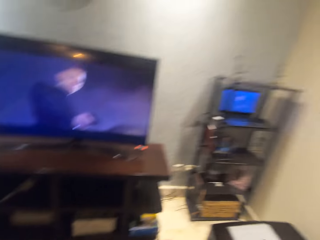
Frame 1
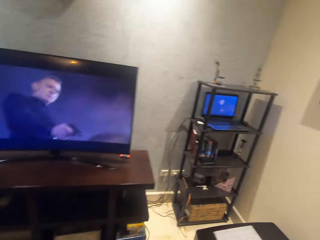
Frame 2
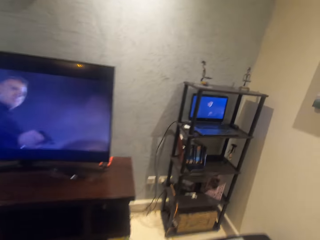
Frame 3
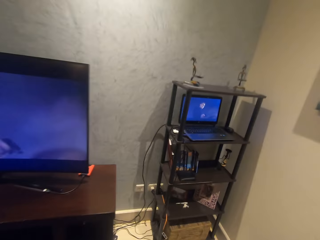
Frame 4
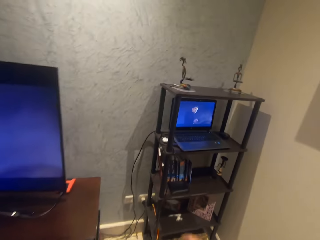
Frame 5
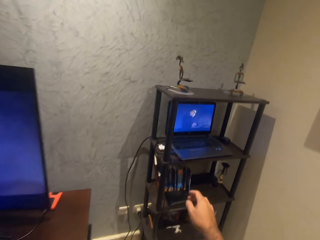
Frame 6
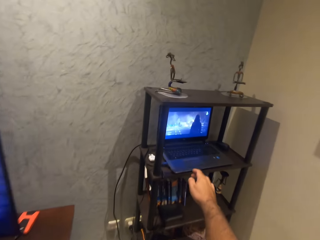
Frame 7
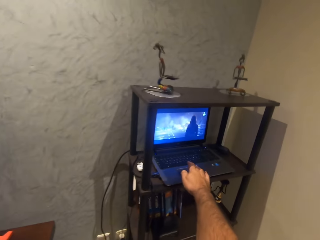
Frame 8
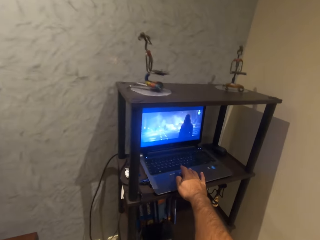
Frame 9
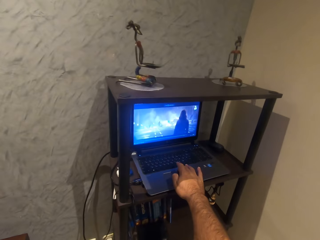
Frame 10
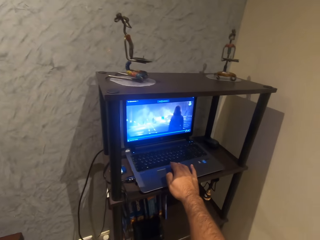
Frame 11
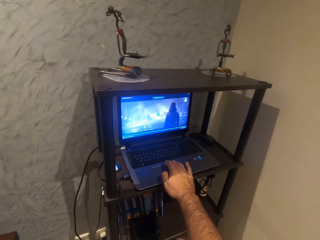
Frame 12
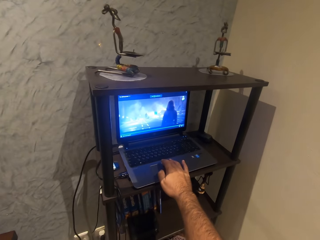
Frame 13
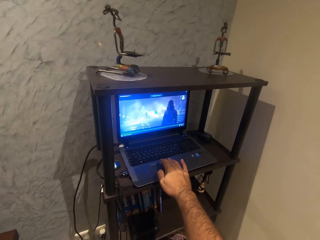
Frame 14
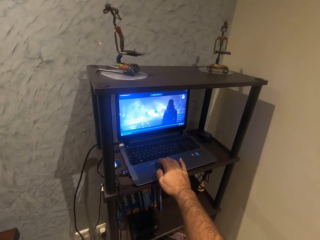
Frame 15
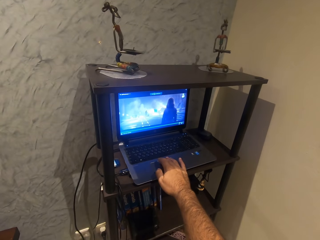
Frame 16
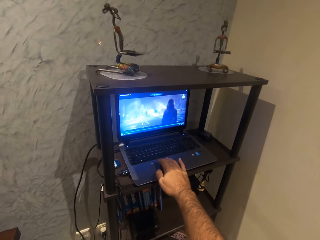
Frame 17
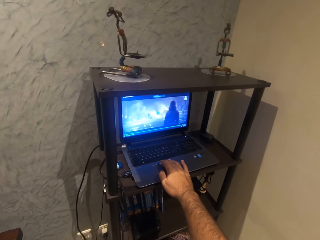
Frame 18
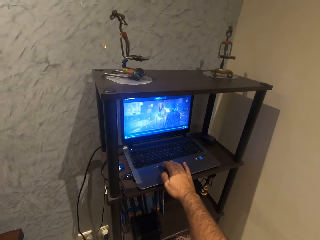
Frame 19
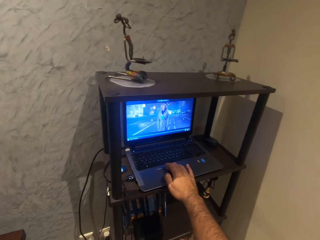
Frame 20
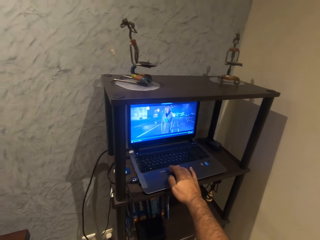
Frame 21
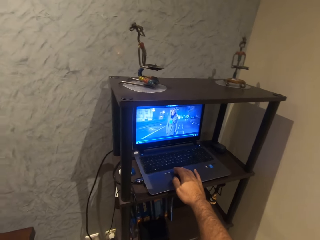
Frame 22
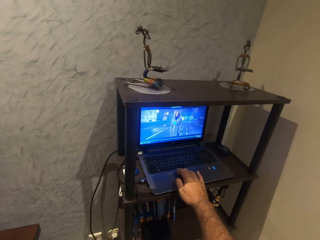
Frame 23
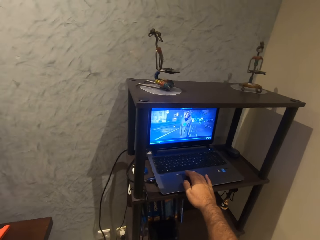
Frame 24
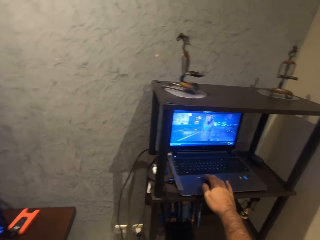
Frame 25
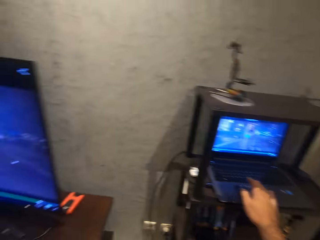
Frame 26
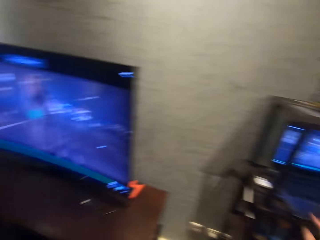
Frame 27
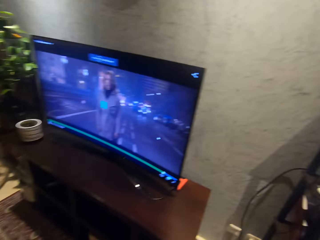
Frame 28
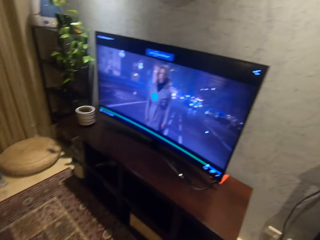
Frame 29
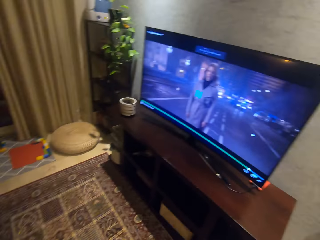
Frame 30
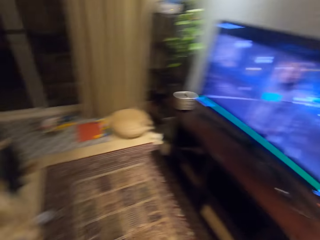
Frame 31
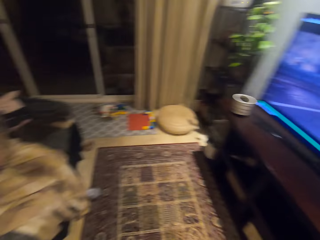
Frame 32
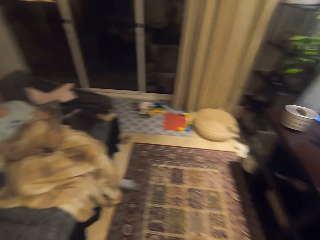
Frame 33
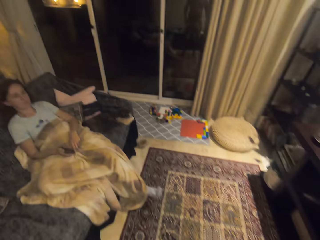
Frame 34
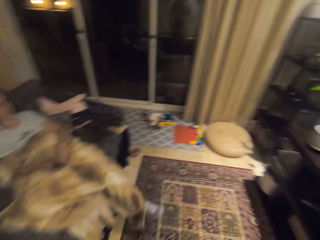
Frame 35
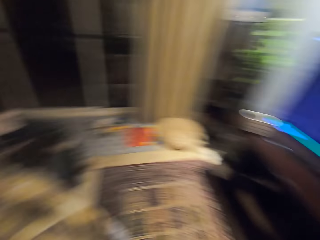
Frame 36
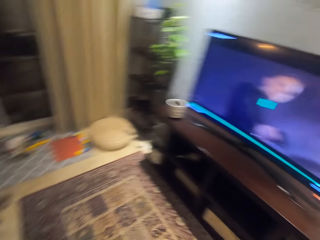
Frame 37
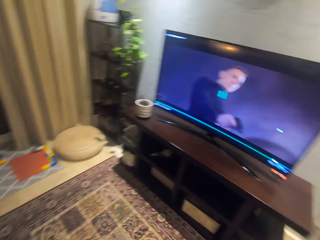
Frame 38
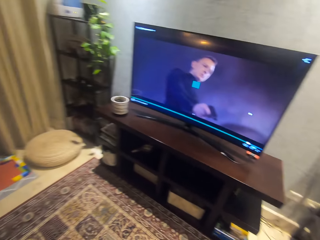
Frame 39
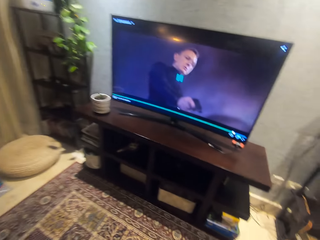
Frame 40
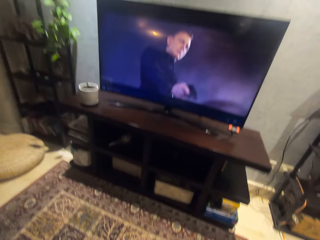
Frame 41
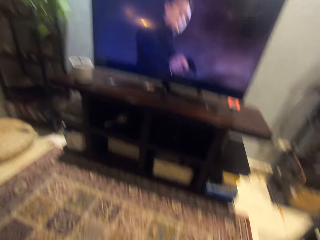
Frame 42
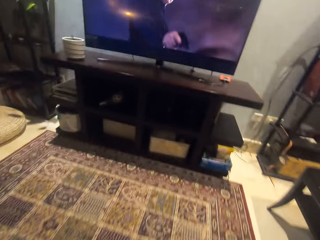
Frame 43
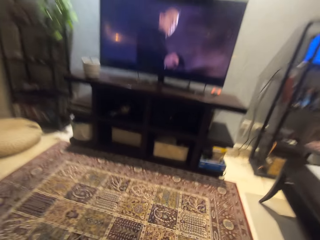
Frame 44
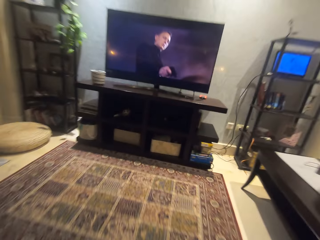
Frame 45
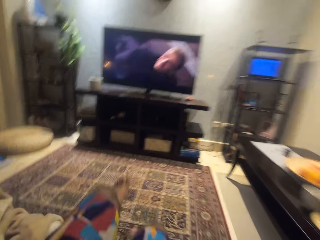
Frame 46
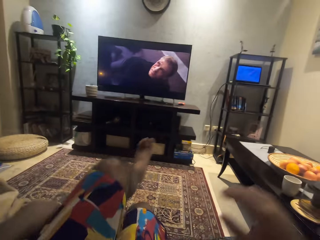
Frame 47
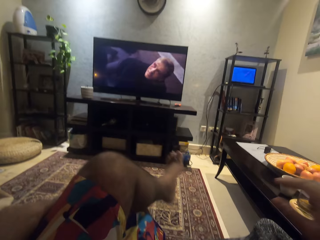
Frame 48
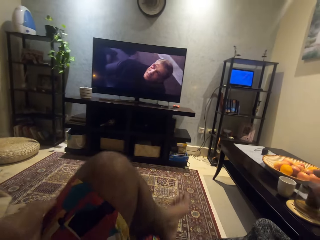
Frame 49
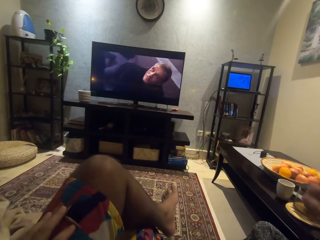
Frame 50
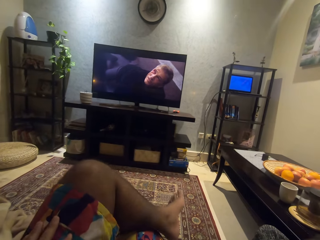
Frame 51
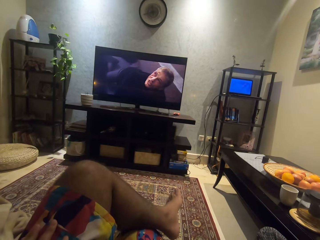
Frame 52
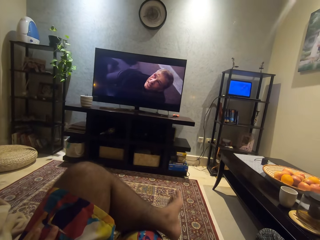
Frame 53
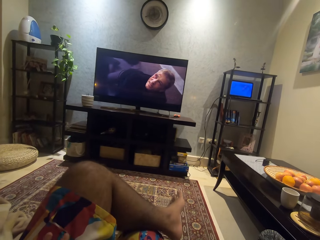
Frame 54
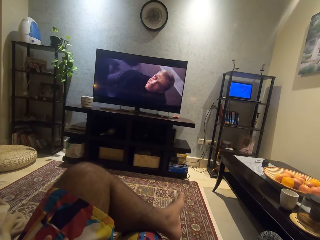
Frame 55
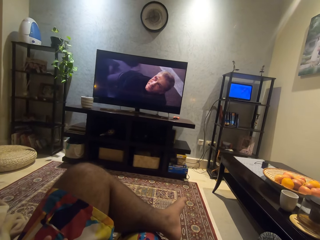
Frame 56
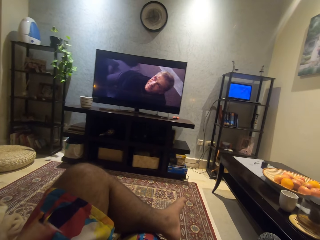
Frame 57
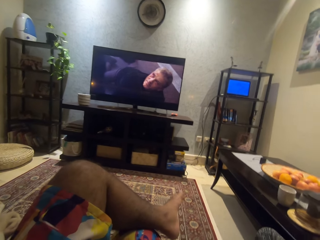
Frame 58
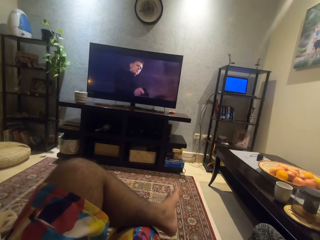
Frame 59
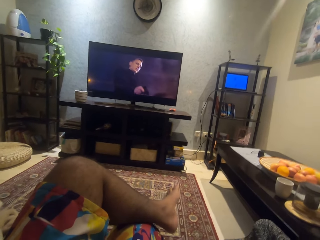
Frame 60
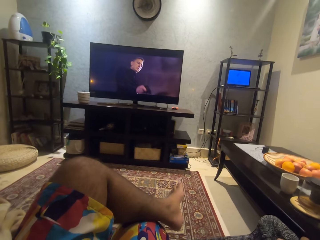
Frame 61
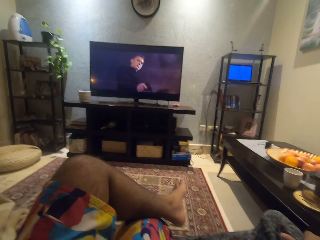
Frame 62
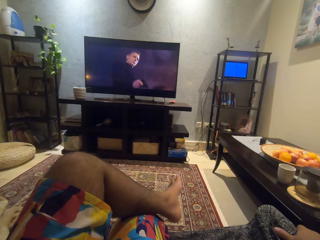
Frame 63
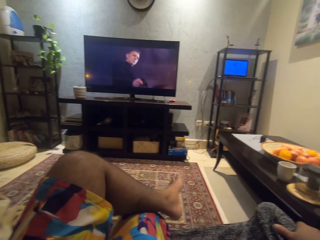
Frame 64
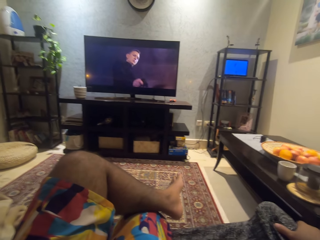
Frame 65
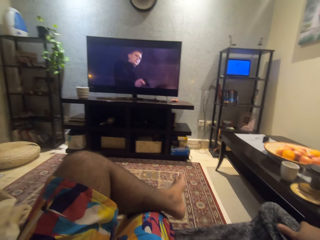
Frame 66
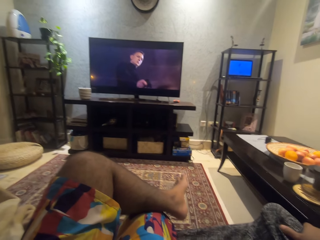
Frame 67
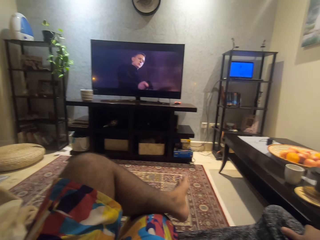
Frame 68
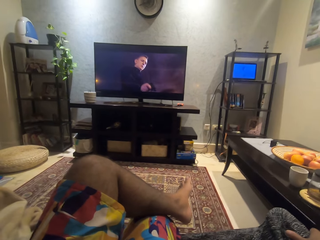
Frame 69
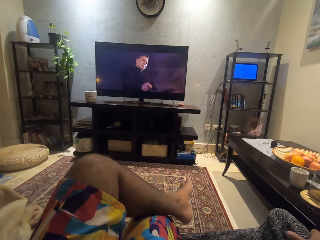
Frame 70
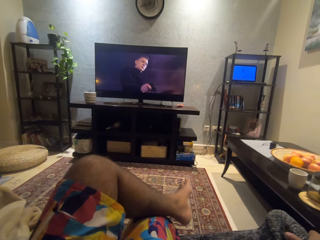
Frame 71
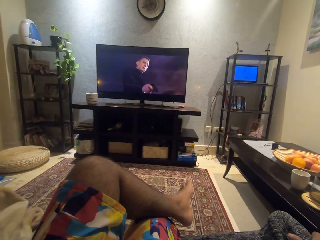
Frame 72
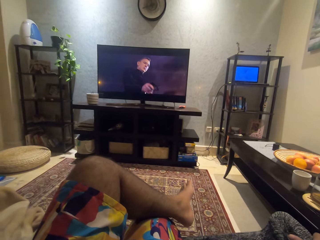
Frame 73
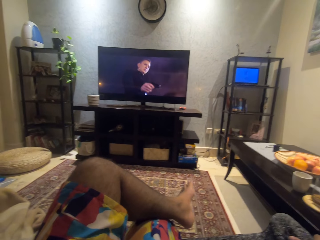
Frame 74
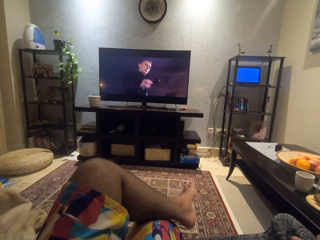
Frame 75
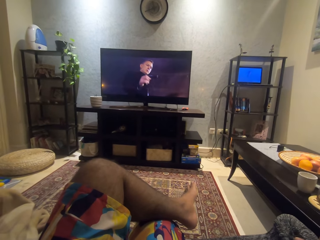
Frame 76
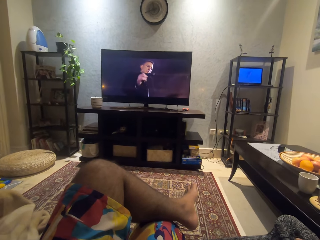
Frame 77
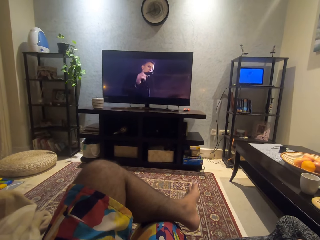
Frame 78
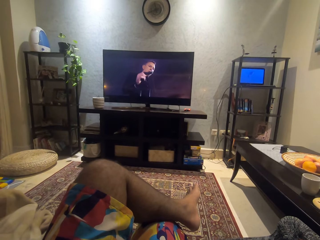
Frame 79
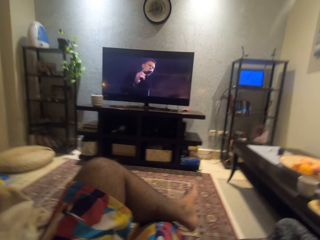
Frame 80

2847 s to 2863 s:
The camera wearer touches the laptop. He operates a personal computer in a component stand with his right hand. He sits down on the couch. He stares at the television.

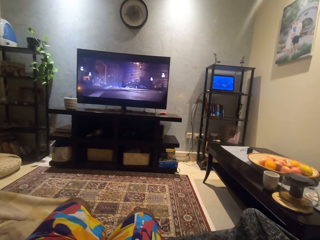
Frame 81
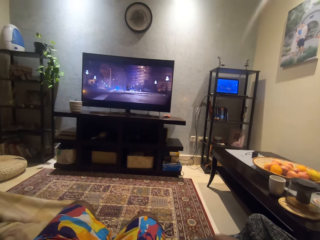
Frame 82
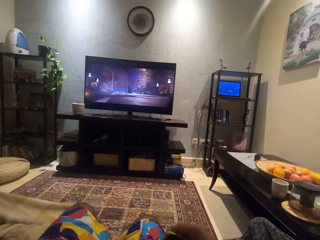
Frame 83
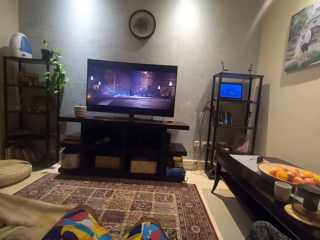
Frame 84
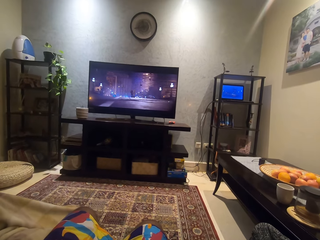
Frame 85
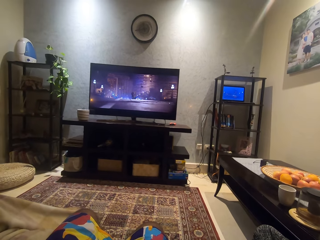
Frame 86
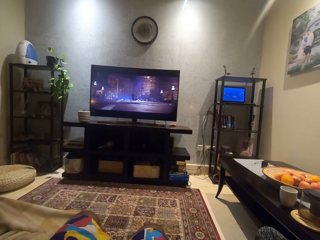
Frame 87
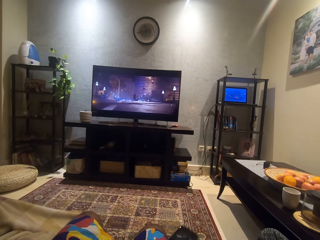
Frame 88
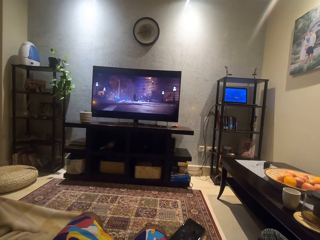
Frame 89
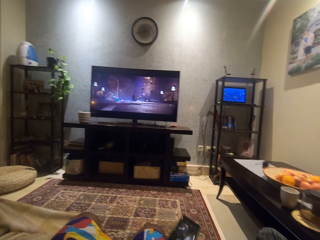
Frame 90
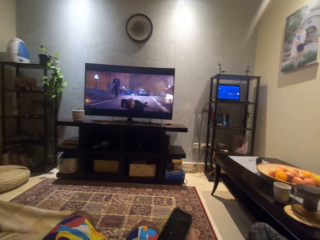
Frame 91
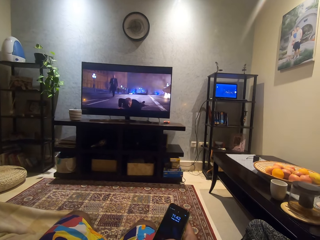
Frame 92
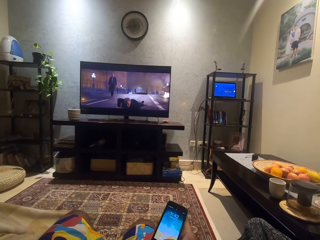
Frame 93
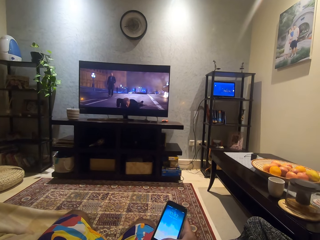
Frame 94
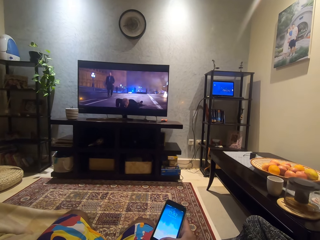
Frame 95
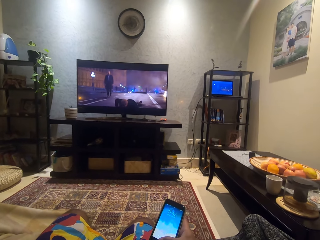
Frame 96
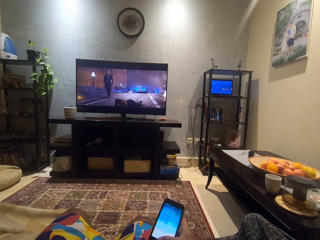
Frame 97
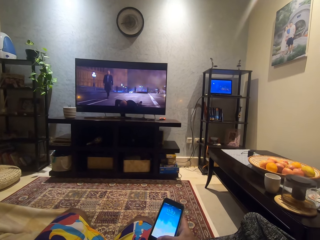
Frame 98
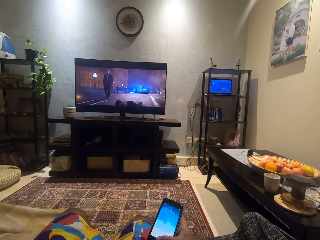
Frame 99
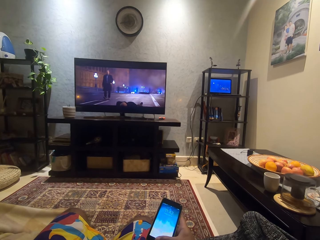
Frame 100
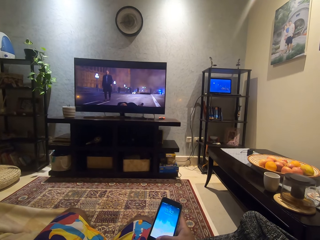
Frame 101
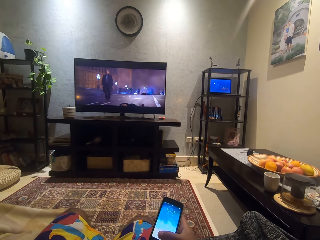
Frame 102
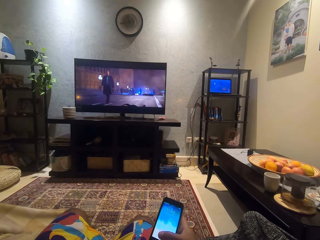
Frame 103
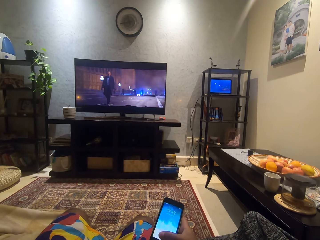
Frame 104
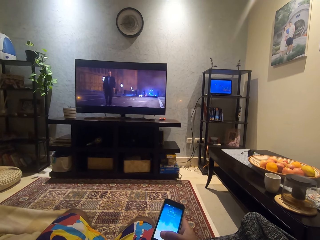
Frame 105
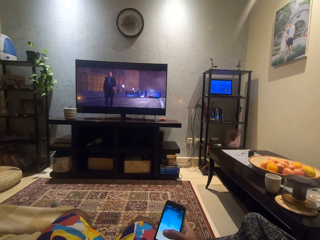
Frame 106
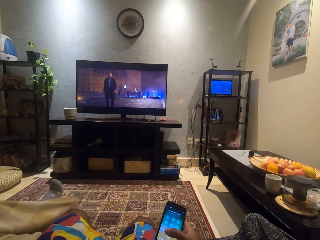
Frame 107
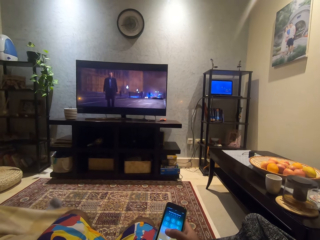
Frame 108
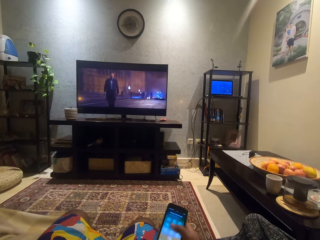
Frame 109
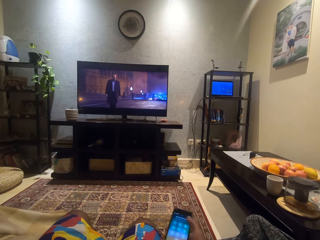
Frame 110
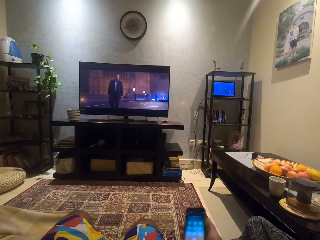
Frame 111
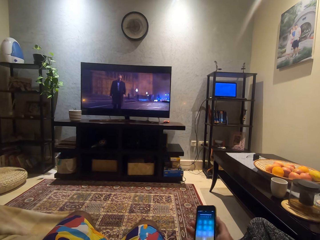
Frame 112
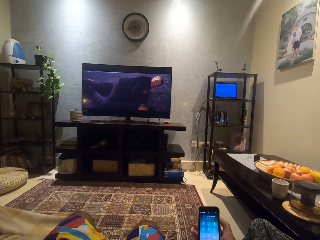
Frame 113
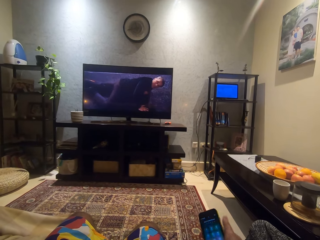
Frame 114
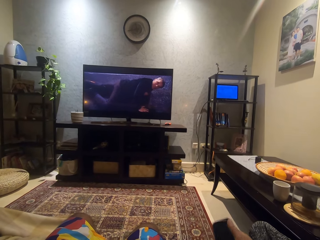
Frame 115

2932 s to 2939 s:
The camera wearer picks up a phone from the couch. He operates the phone with his right hand. He scrolls the phone.
